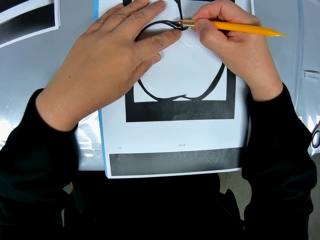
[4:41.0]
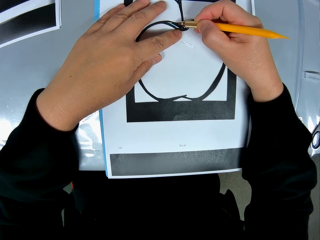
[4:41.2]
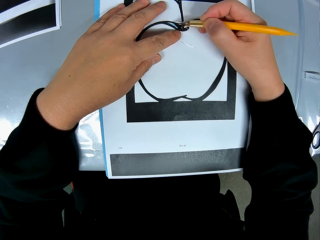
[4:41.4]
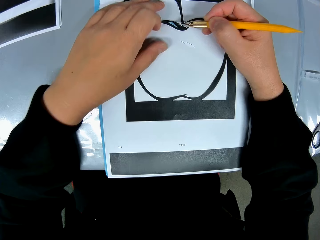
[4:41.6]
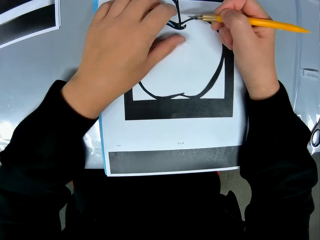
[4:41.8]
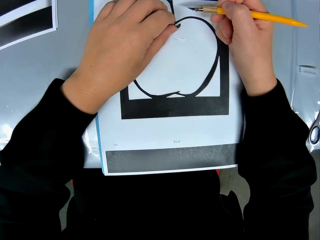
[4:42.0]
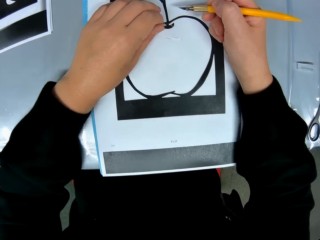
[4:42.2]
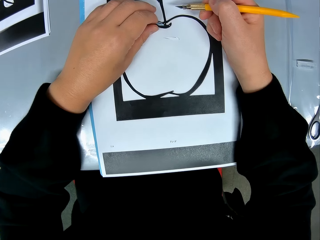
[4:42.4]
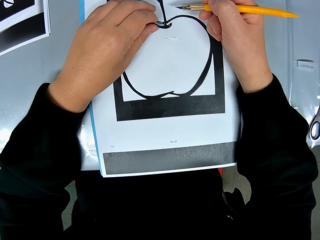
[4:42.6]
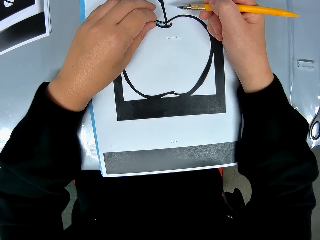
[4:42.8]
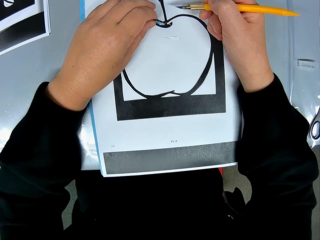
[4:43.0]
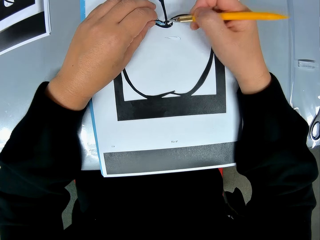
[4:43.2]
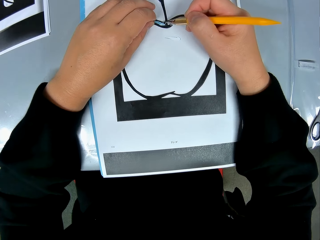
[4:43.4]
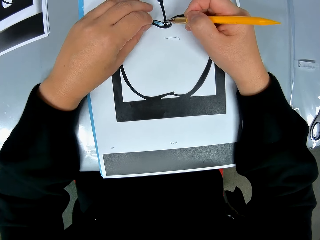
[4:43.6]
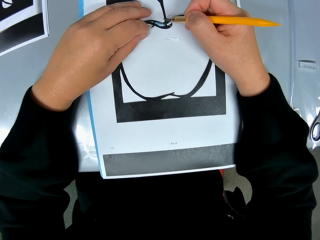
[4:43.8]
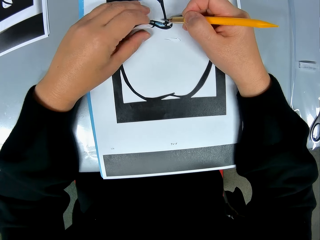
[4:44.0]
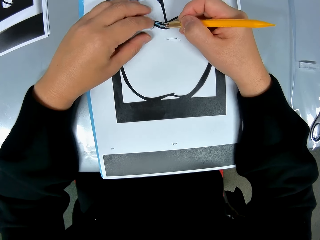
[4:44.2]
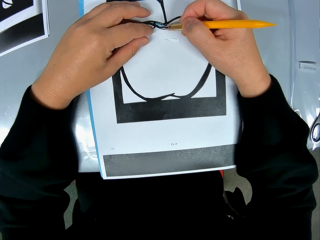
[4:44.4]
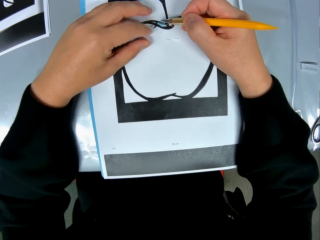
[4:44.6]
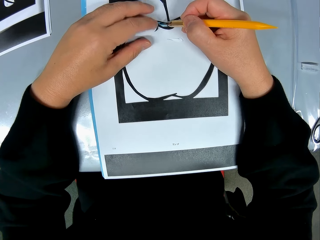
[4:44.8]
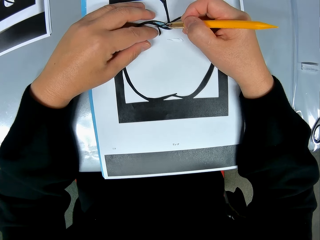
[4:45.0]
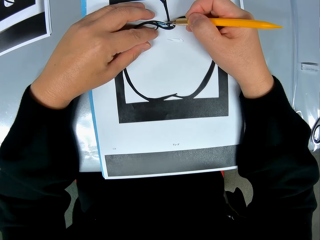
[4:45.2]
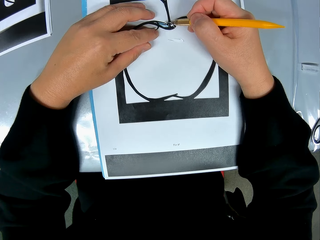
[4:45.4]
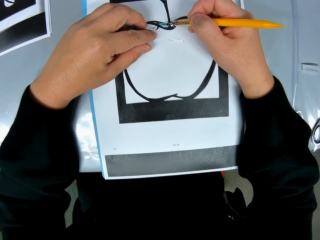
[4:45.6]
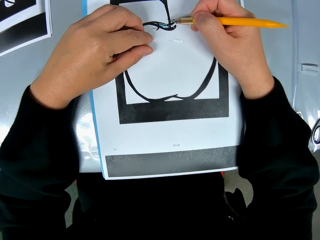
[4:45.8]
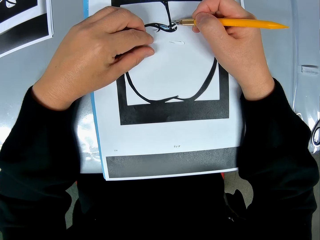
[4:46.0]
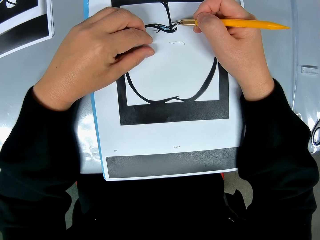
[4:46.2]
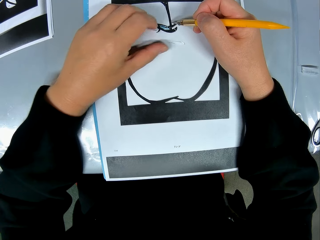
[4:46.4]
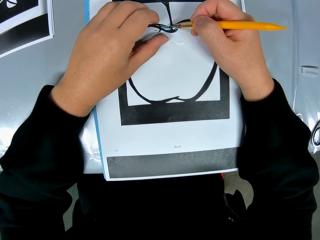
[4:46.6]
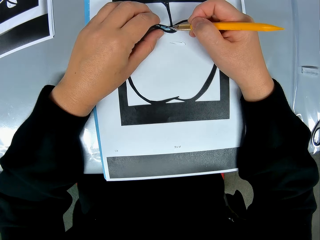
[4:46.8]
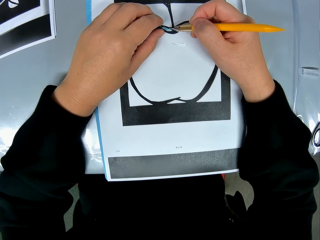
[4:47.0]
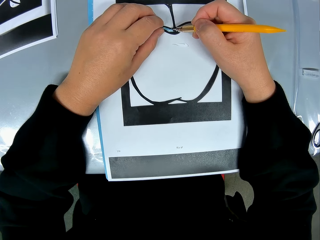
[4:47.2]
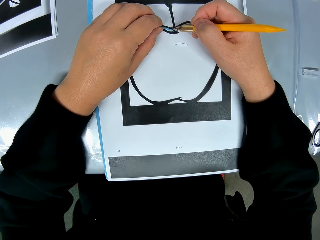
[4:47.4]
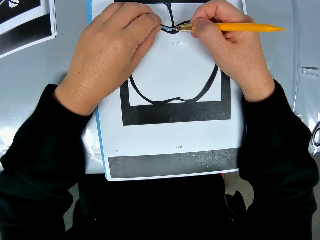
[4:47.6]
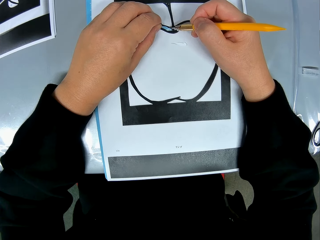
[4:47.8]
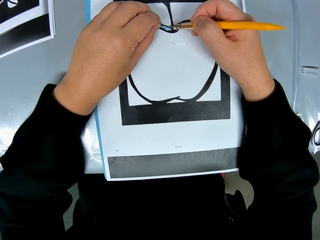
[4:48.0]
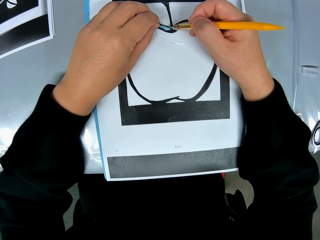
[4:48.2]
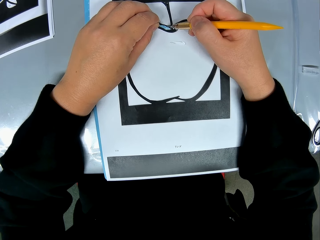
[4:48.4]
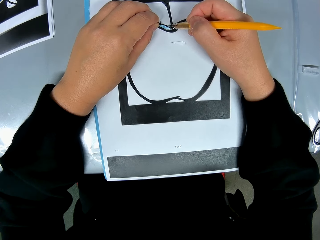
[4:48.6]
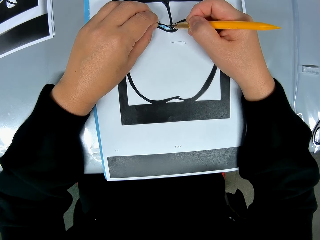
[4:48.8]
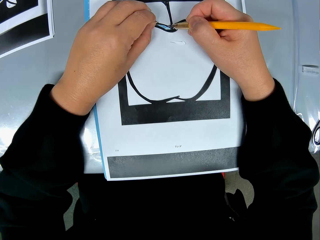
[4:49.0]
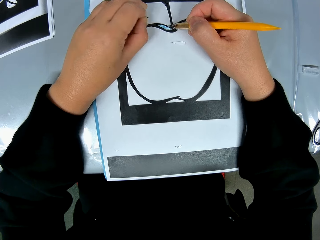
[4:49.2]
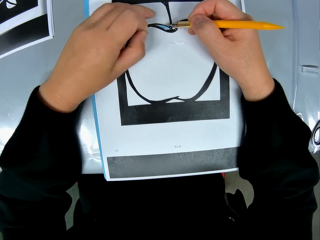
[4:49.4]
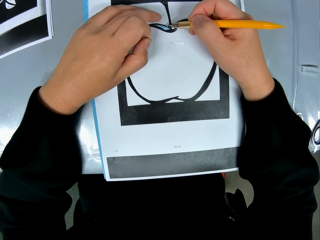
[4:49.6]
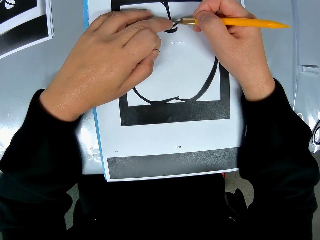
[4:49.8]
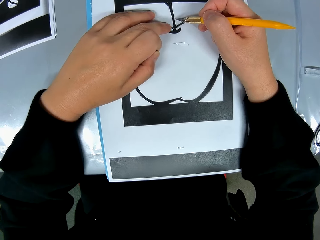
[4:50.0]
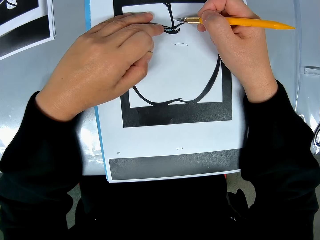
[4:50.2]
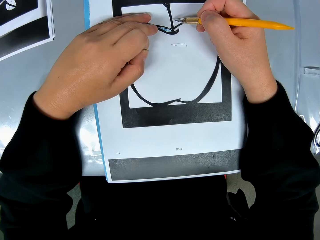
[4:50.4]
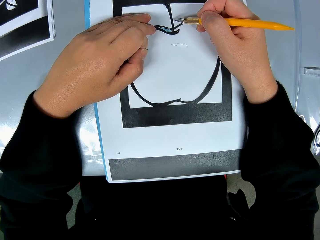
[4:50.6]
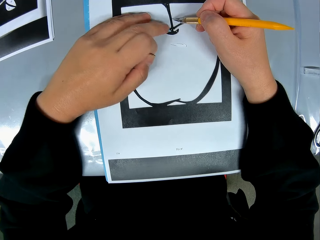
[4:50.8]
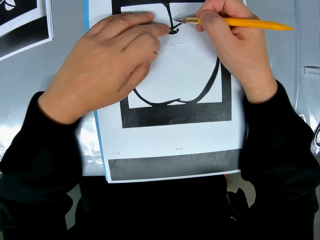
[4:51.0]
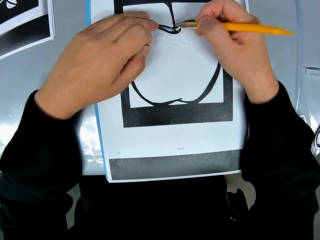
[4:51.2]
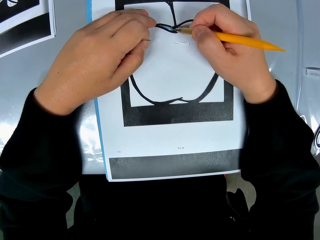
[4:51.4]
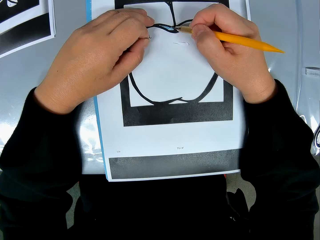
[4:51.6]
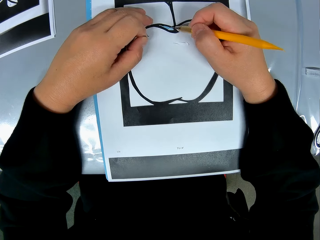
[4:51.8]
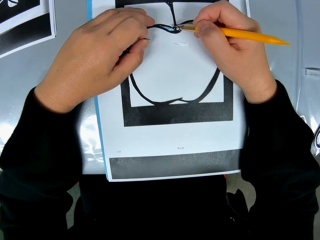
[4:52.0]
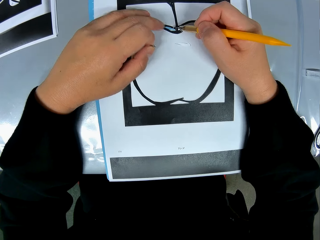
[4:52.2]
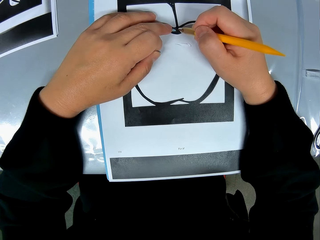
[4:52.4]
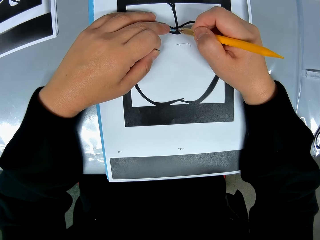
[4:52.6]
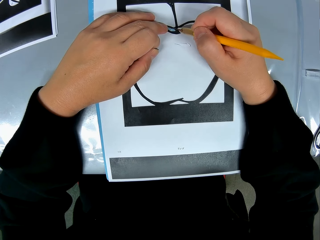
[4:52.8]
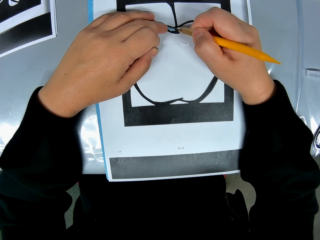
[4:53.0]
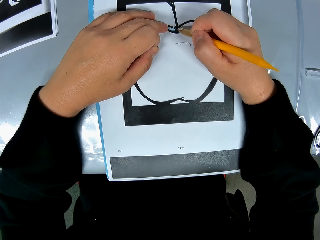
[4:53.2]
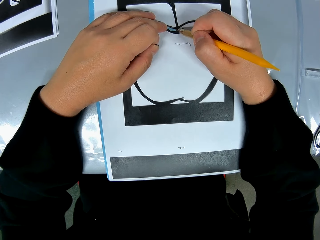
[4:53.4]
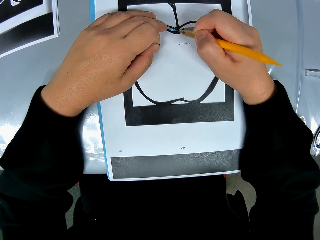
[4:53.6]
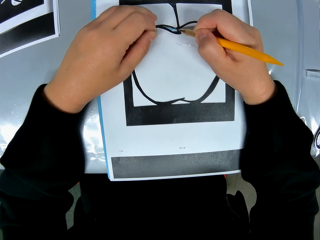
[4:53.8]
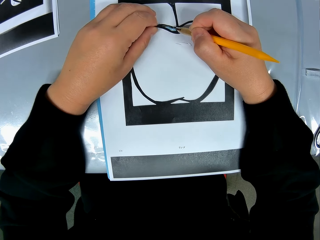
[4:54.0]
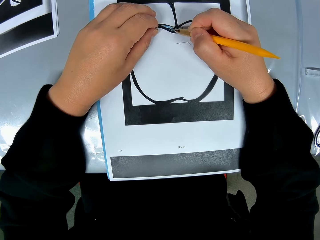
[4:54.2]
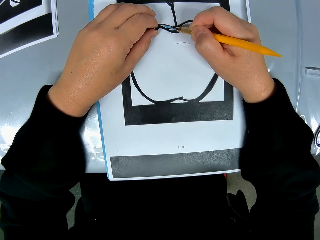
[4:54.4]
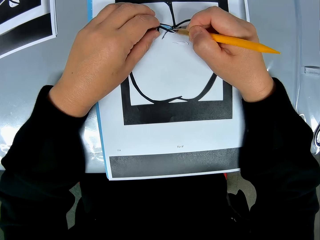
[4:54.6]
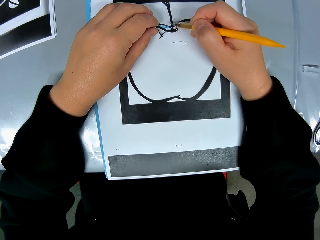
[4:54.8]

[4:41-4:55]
The camera wearer cuts a drawing paper with a craft knife. He picks up a piece of paper from the drawing paper. He touches a small piece of crafting paper. He moves his hands. He cuts the small piece of crafting paper. He touches the crafting paper. He holds the small piece of the crafting paper and moves his hand. He cuts the crafting paper.

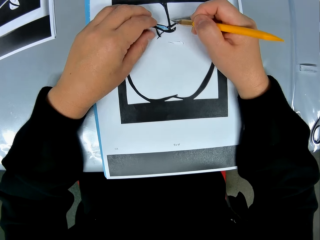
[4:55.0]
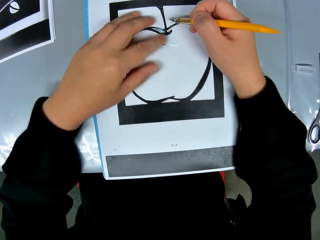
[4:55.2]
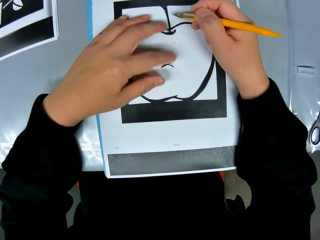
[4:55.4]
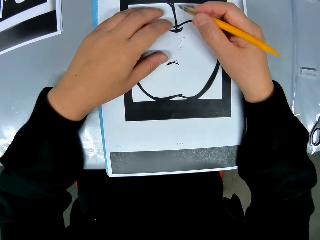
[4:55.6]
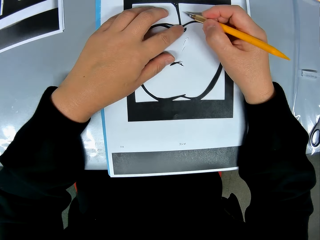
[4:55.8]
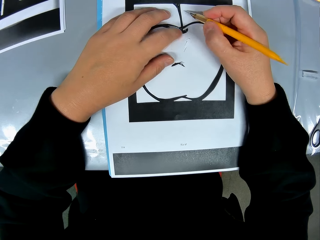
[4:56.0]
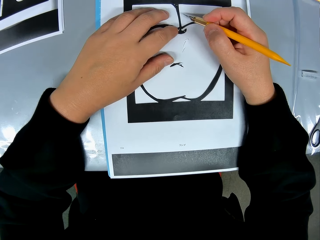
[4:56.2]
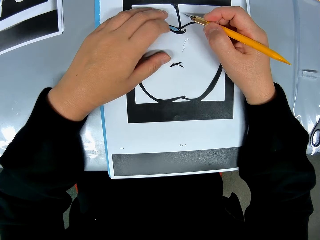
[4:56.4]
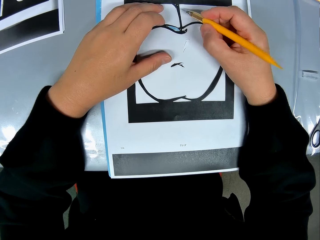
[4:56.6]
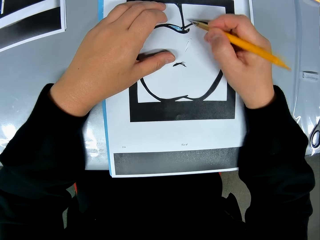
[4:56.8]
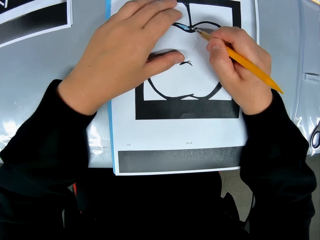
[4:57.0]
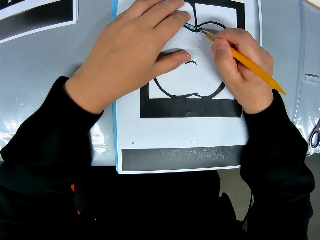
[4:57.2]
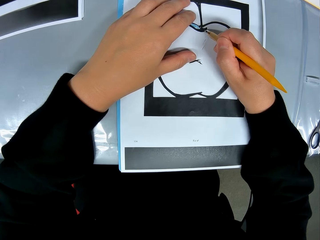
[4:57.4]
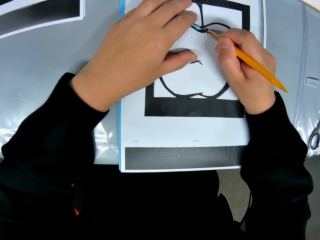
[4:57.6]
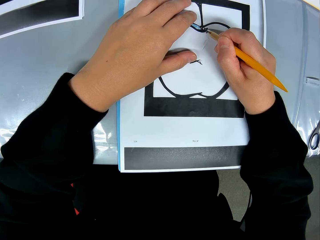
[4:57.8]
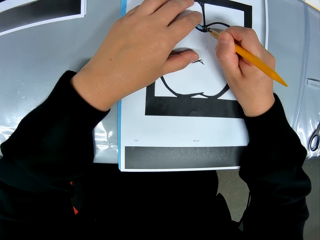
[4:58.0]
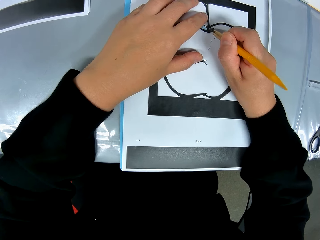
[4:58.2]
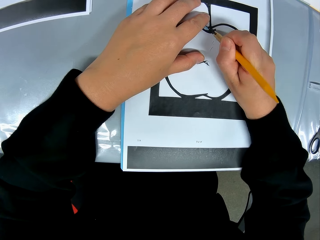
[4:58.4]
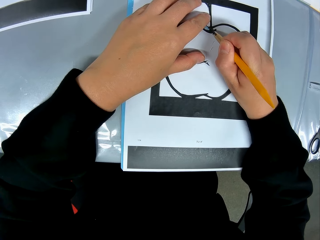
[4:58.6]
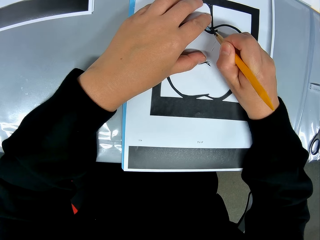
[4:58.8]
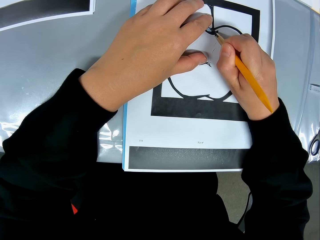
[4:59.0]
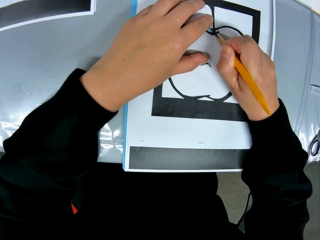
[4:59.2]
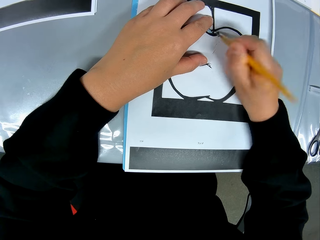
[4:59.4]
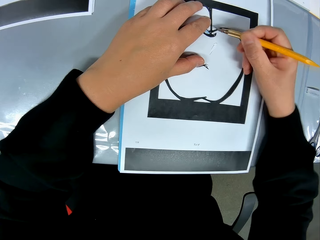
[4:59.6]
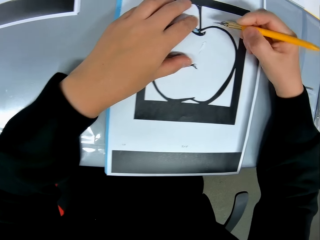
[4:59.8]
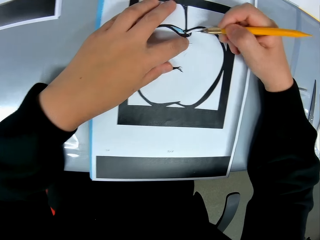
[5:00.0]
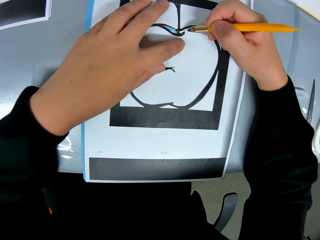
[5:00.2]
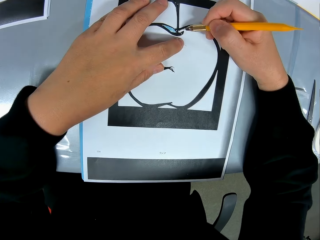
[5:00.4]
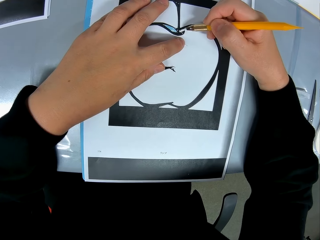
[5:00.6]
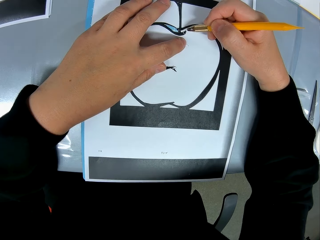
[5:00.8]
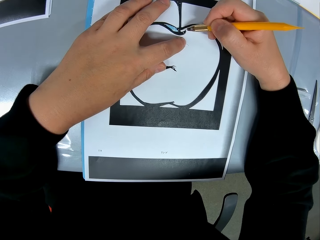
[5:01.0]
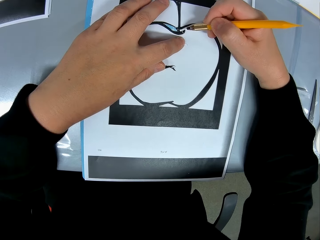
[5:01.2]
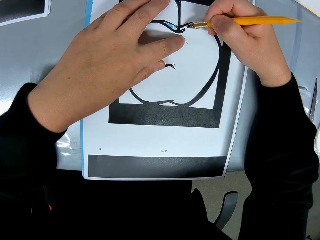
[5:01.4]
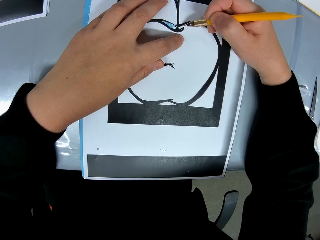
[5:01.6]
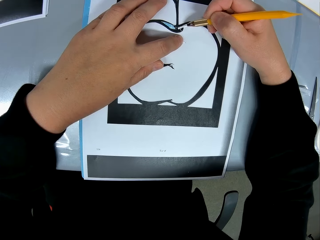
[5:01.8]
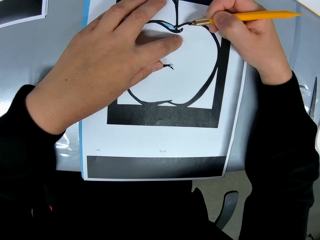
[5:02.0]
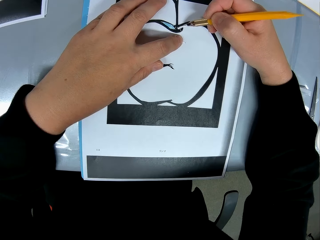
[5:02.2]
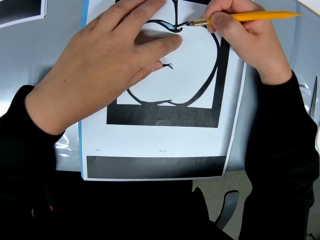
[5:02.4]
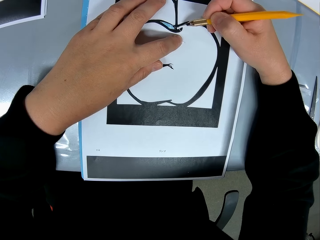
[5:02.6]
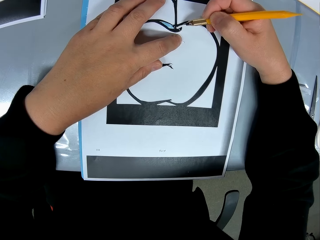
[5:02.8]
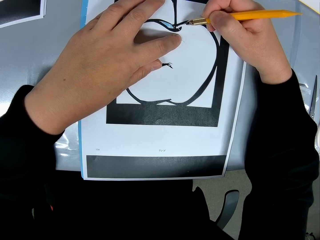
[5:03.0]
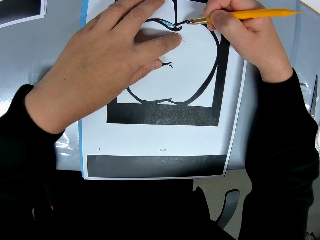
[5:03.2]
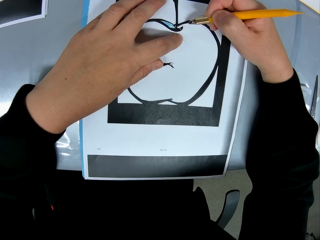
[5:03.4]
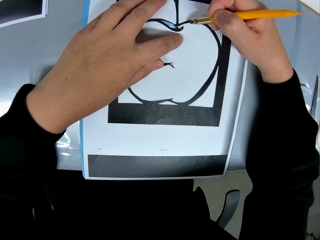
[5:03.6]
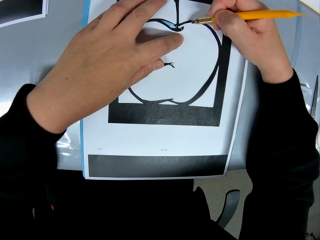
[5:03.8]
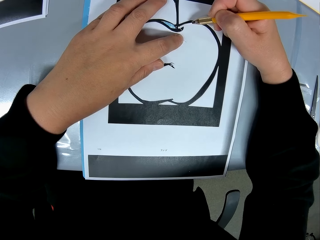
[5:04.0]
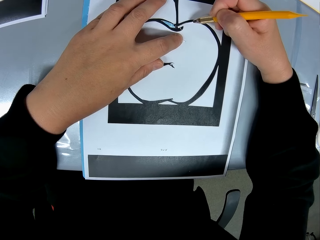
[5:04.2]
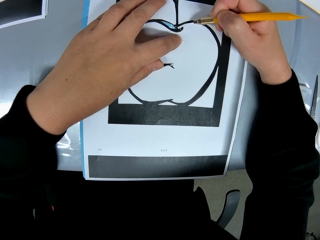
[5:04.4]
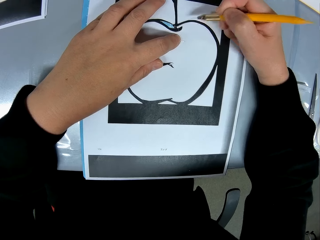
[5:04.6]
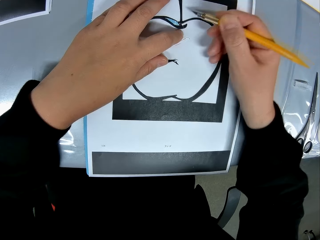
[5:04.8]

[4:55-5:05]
The camera wearer drops a small piece of a crafting paper. He pushes small pieces of the crafting paper. He touches the crafting paper, moves his hand, and moves a camera. He traces out the craft from the craft sheet with the cutting stencil in his right hand. He moves his hand. He cuts the crafting paper.
